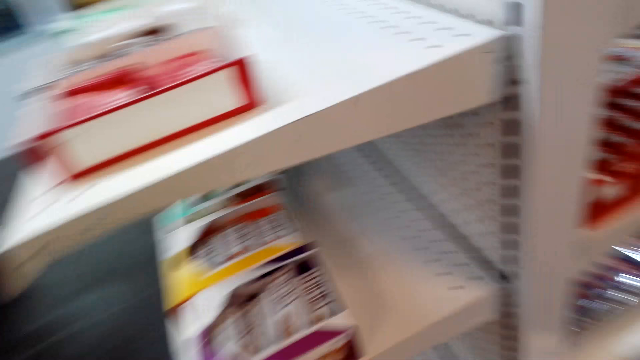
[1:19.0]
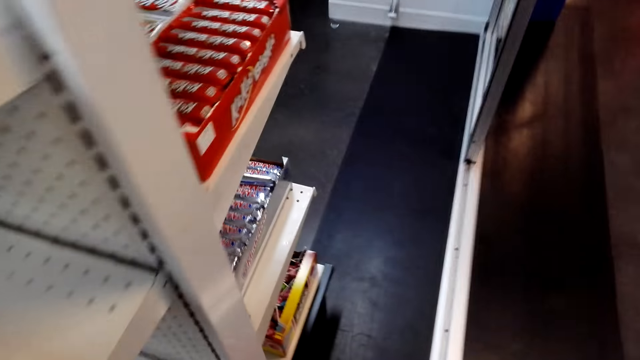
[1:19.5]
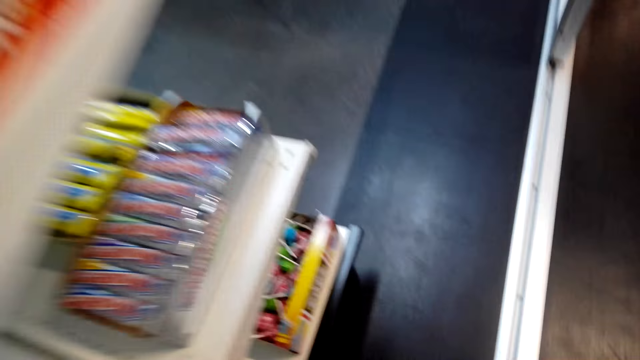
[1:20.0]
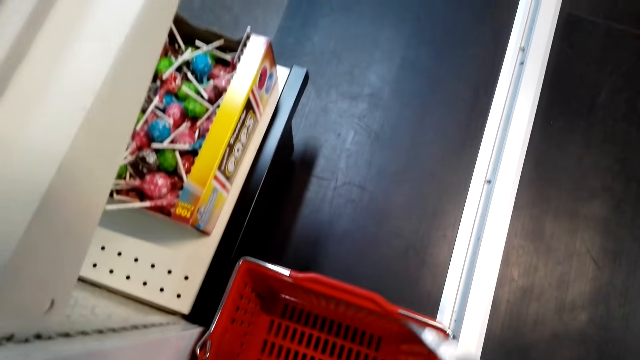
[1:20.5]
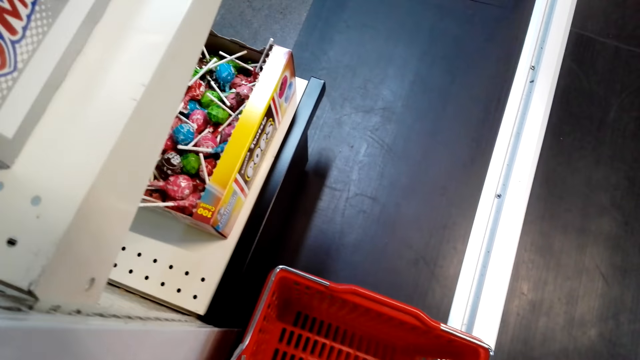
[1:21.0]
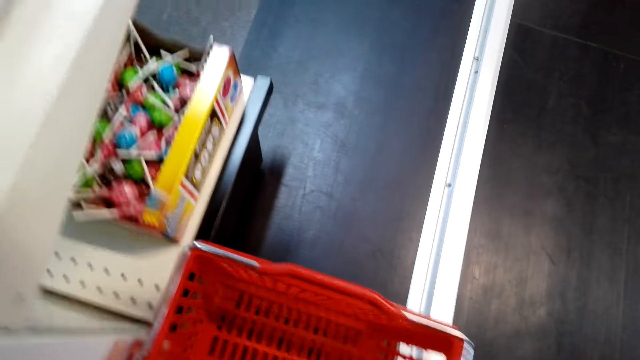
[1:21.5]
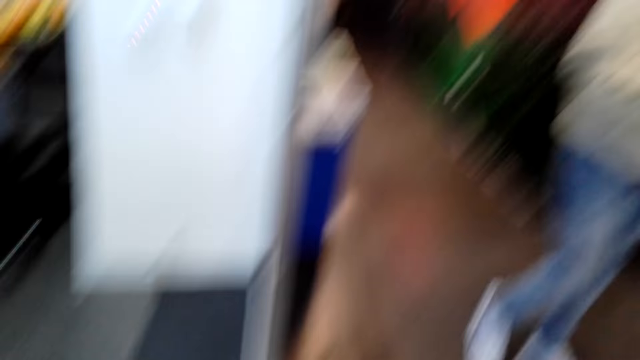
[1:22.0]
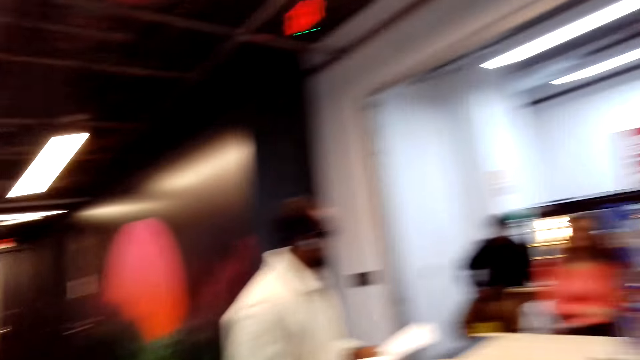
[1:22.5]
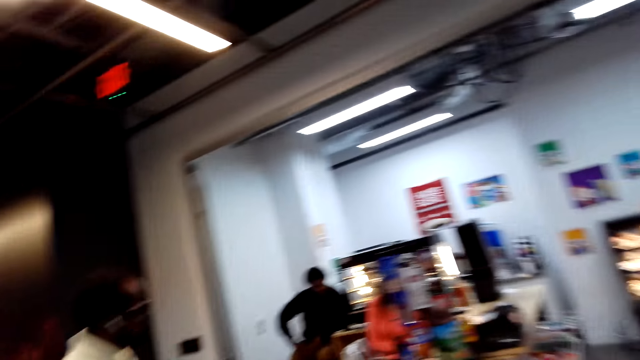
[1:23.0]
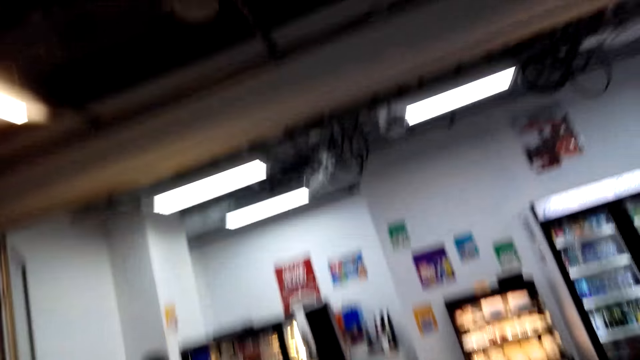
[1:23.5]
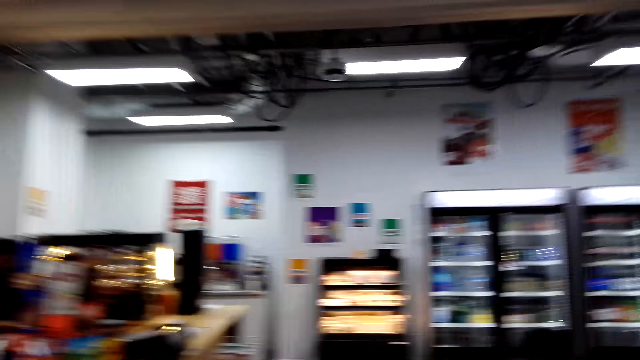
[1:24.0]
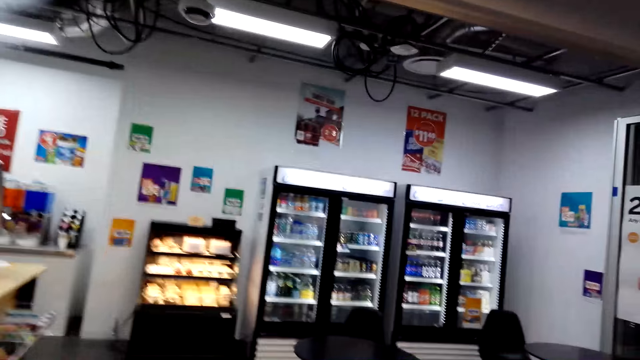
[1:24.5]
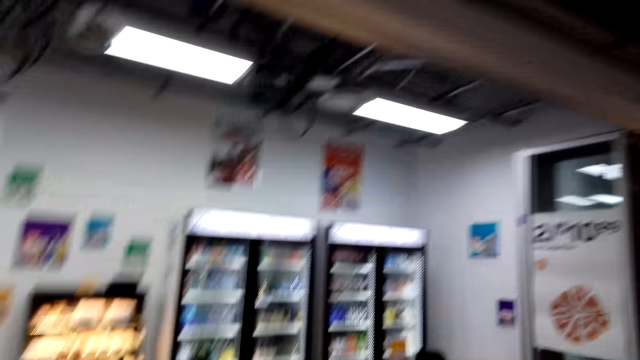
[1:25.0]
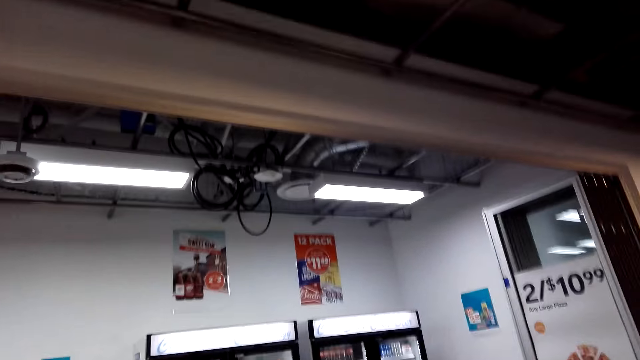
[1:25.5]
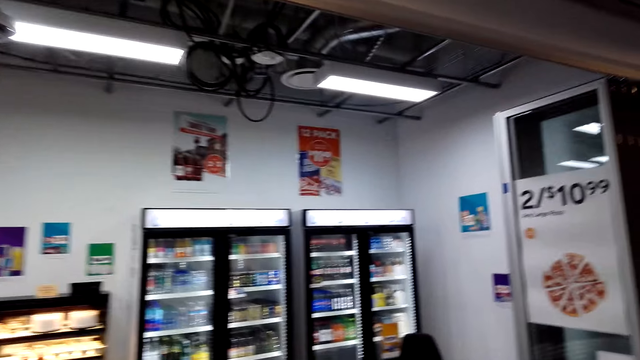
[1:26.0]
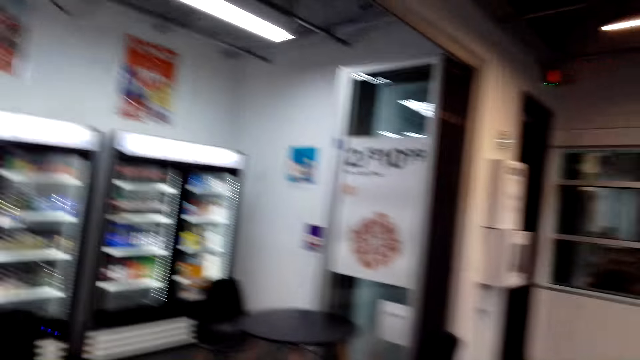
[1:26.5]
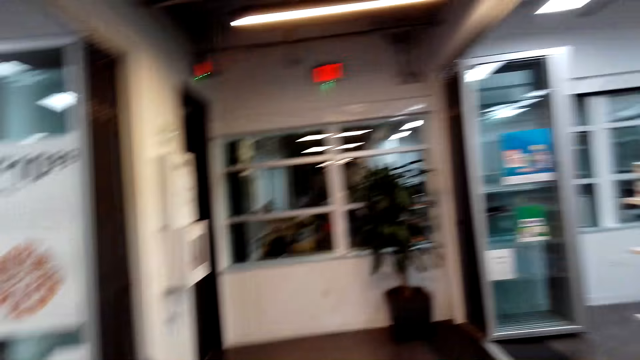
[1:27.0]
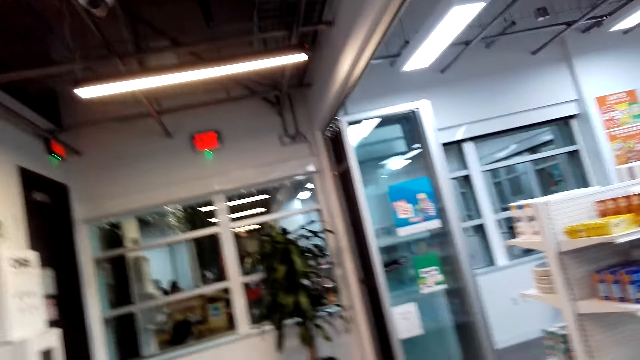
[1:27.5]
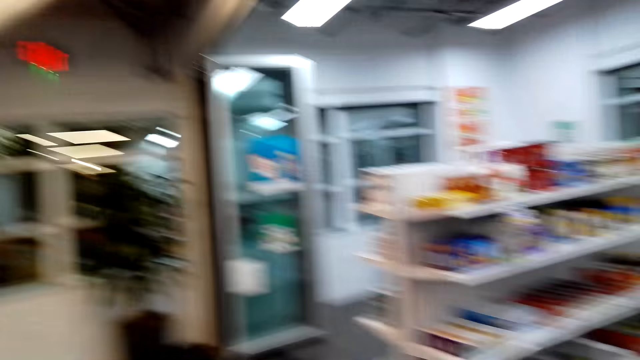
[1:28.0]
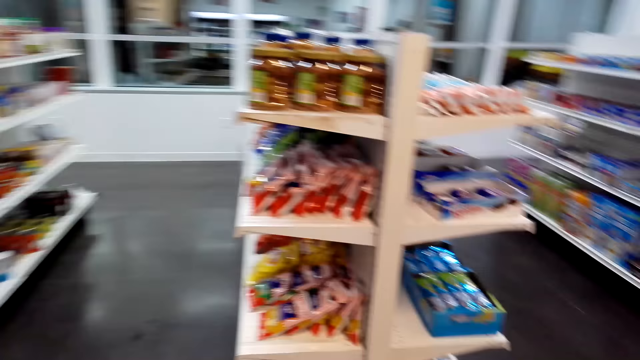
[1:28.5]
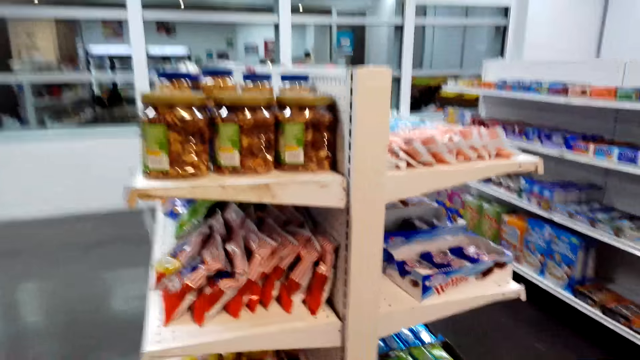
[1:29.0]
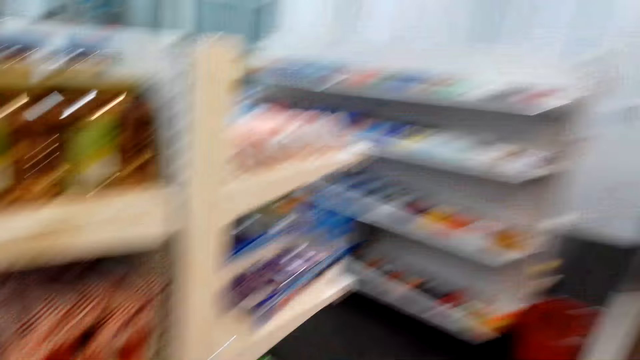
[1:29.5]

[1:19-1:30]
The camera wearer picks up a shopping basket. They interact with the cashier. They look around.

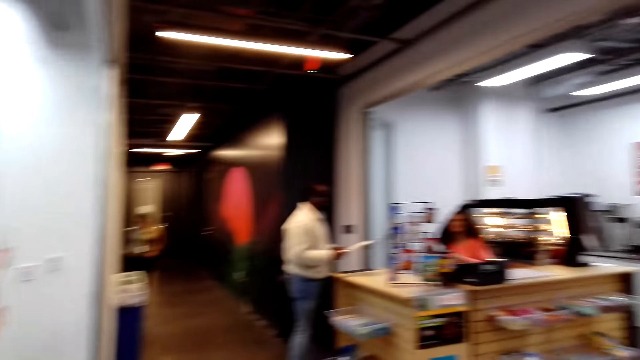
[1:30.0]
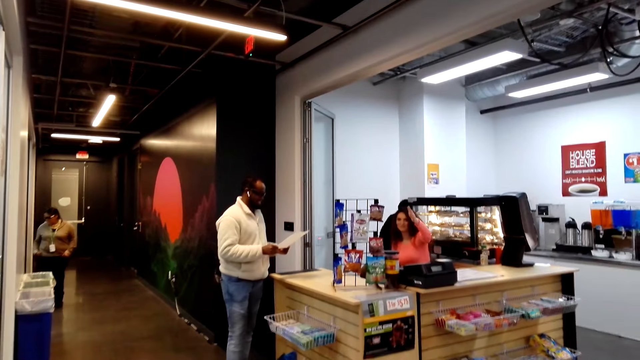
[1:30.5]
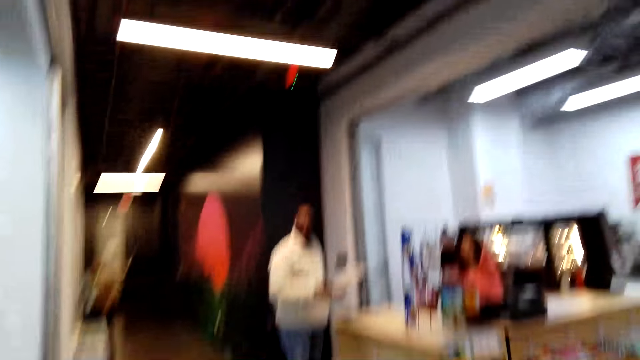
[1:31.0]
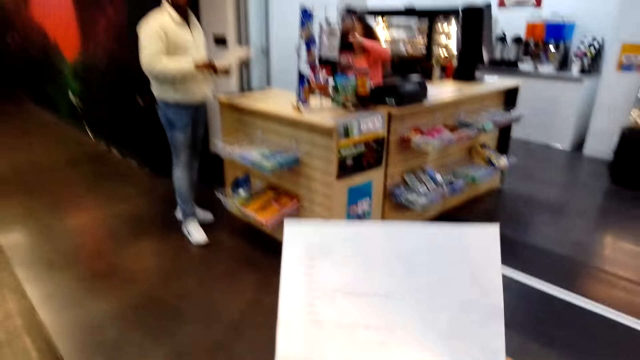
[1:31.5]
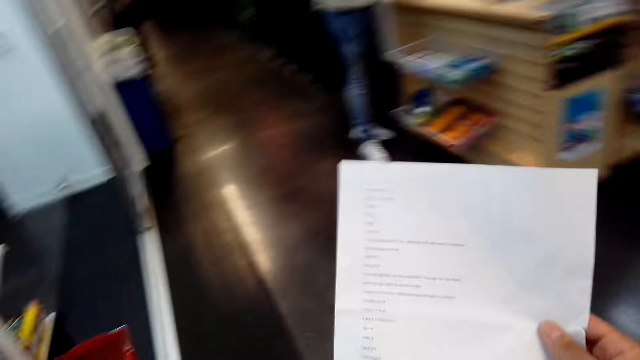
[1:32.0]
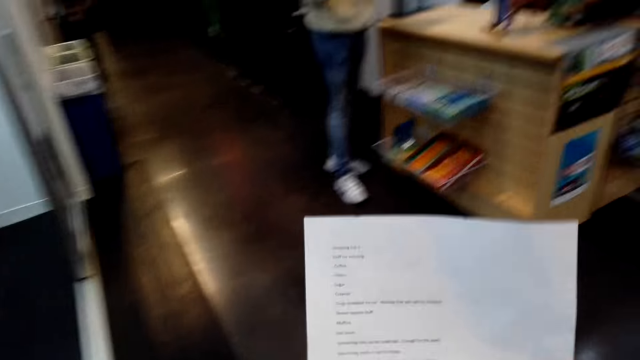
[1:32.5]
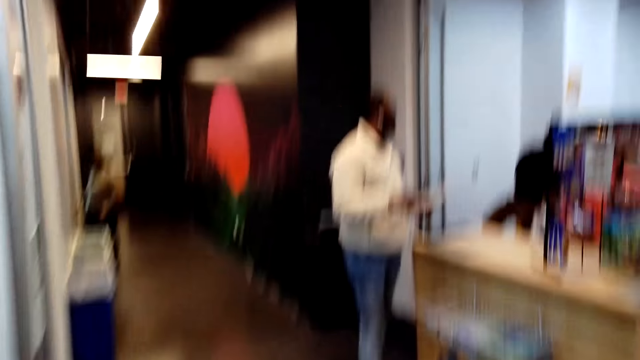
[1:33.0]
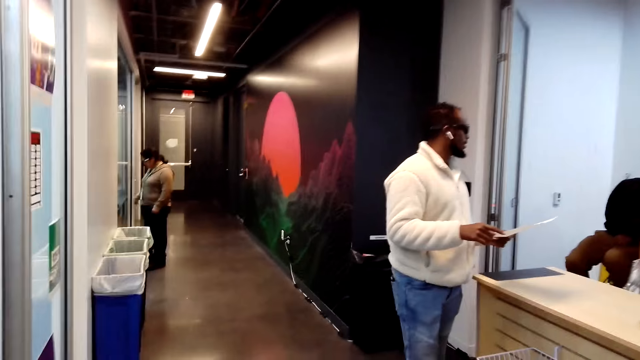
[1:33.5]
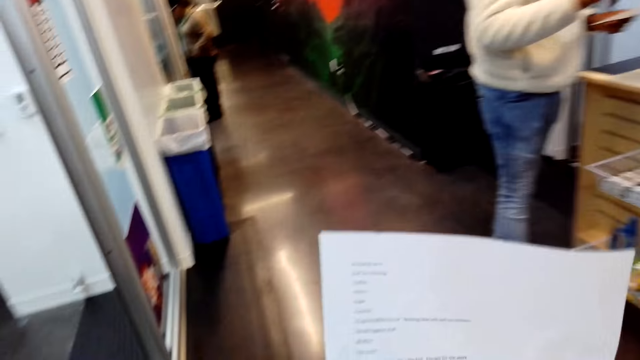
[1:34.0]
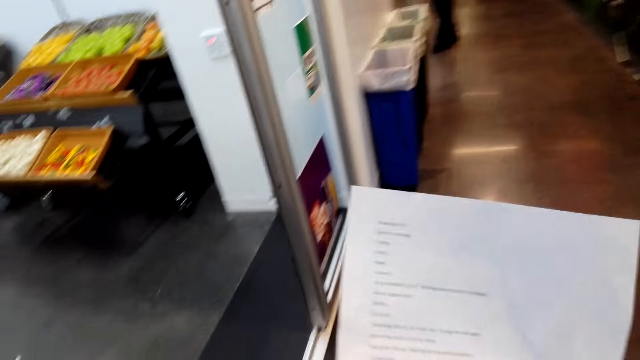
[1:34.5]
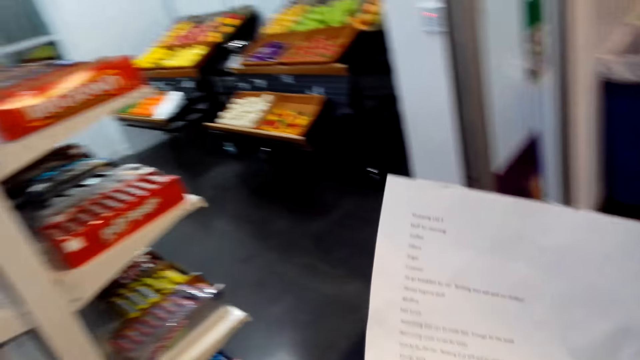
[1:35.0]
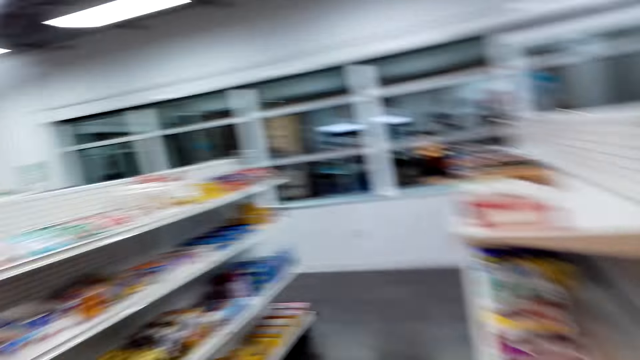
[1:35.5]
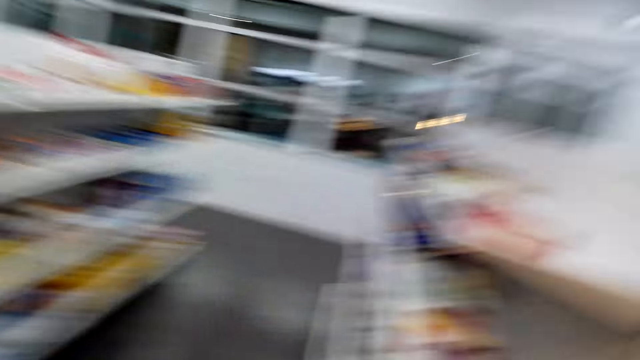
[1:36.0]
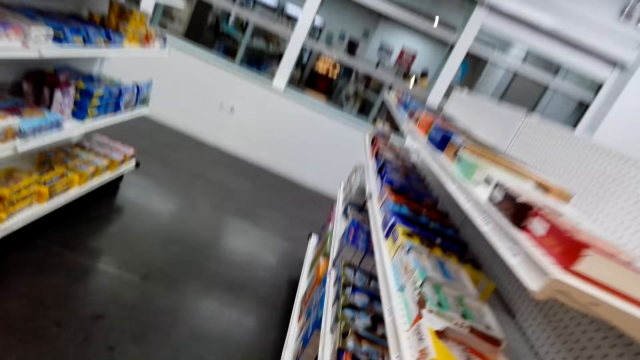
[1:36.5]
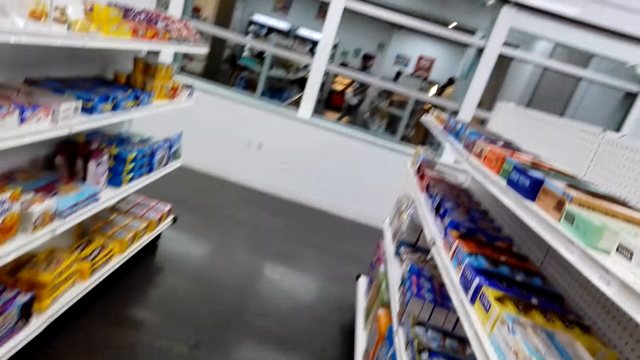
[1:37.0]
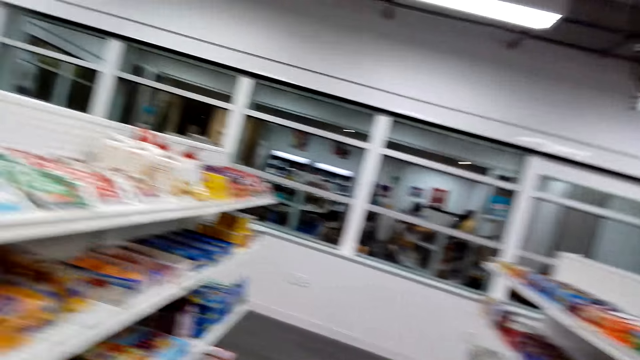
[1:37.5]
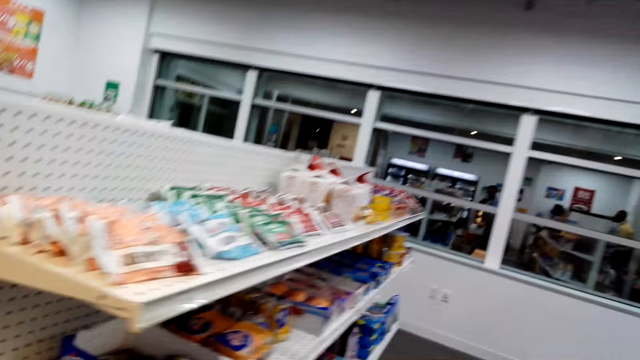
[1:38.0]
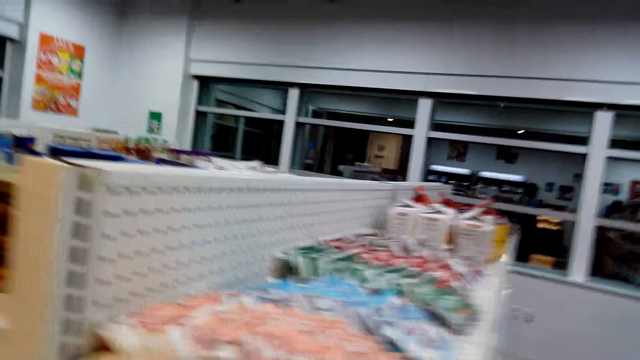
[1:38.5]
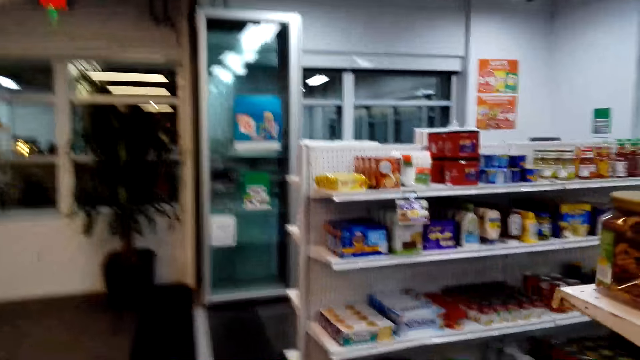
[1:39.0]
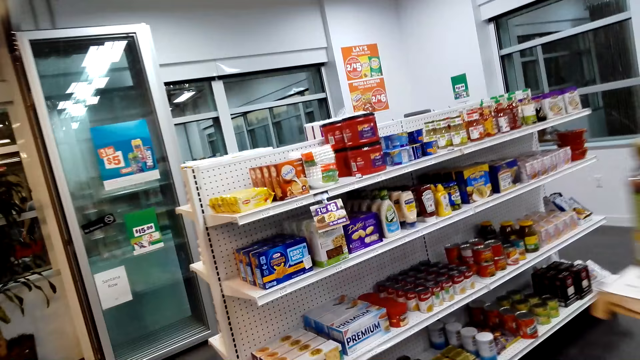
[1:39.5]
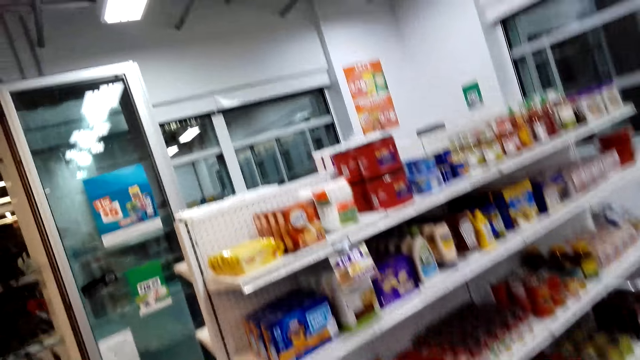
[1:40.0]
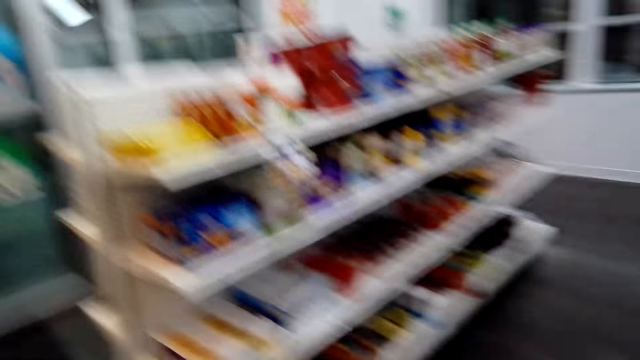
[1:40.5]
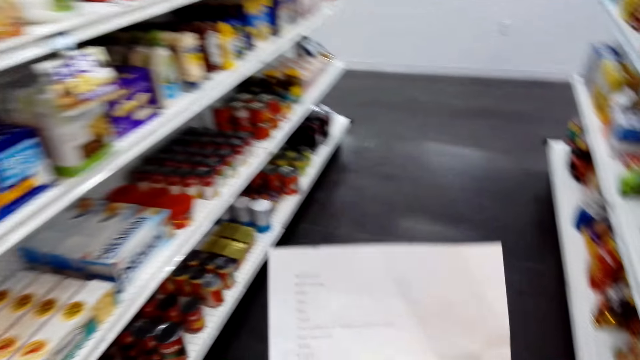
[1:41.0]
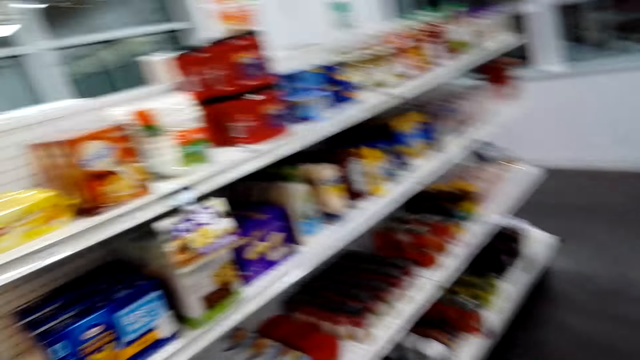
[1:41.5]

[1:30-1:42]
A woman holds her head. A man holds a paper. The camera wearer holds a paper. They read a list. They walk around.
